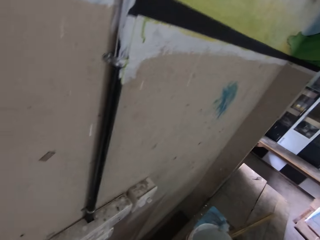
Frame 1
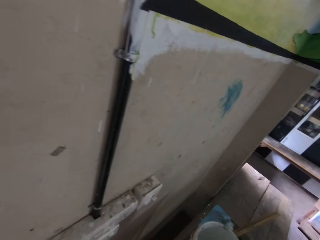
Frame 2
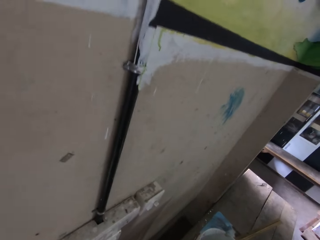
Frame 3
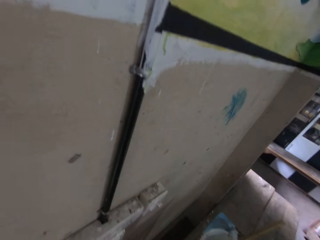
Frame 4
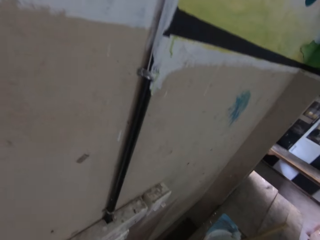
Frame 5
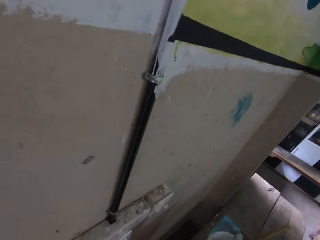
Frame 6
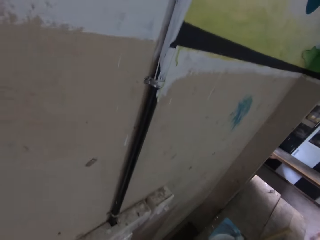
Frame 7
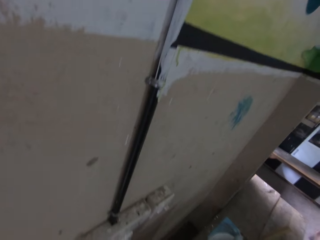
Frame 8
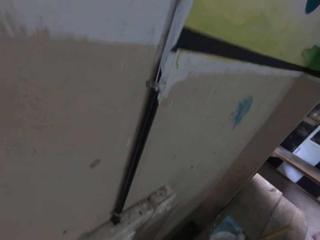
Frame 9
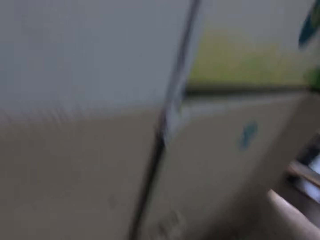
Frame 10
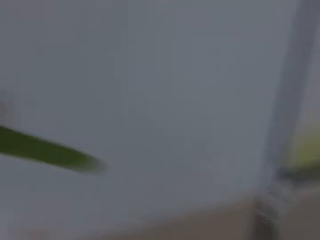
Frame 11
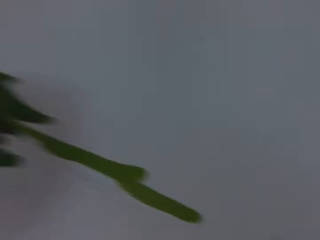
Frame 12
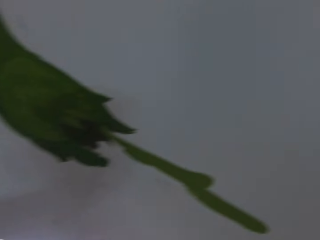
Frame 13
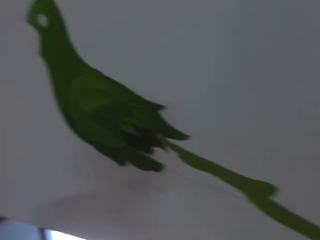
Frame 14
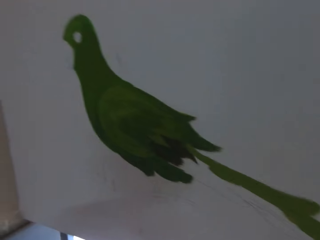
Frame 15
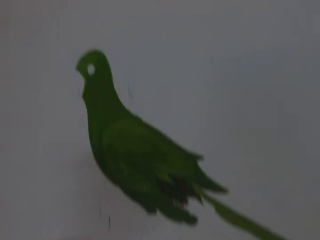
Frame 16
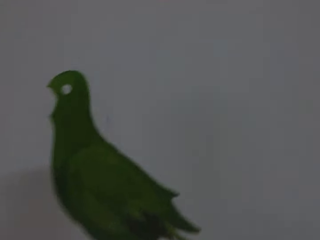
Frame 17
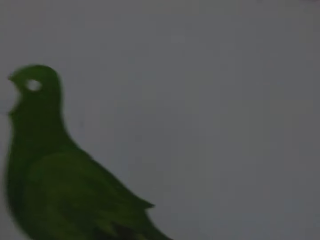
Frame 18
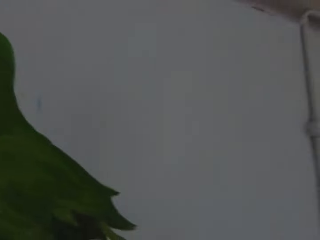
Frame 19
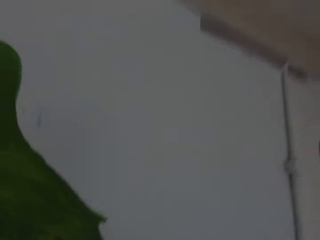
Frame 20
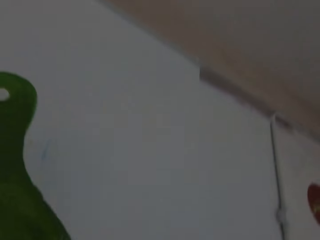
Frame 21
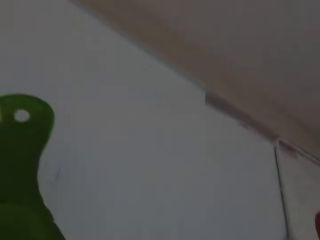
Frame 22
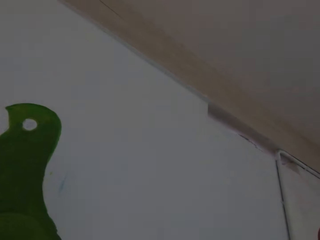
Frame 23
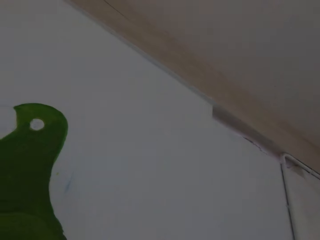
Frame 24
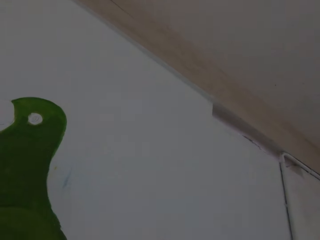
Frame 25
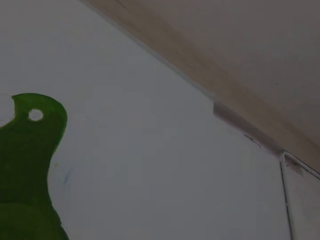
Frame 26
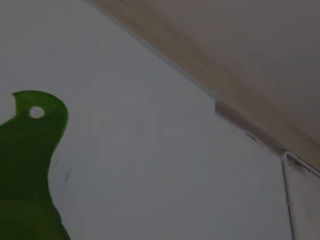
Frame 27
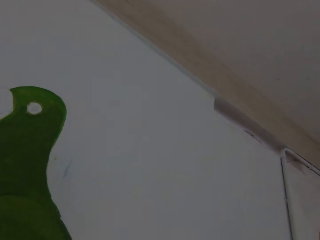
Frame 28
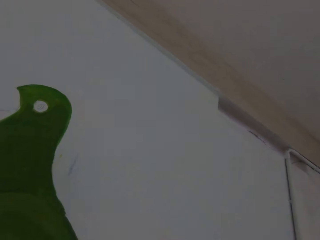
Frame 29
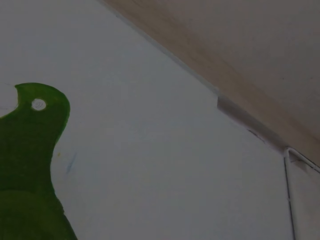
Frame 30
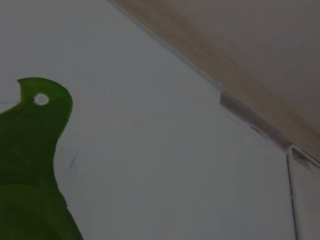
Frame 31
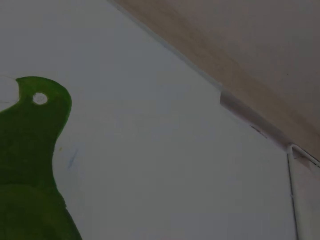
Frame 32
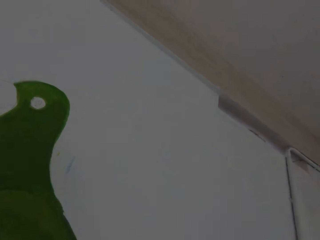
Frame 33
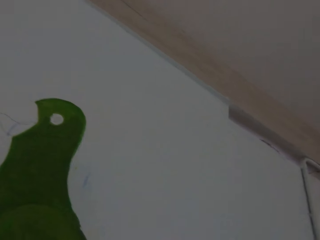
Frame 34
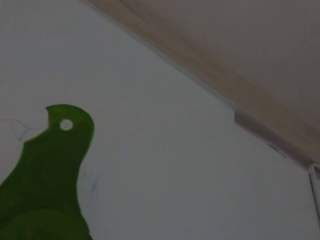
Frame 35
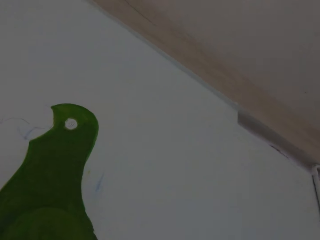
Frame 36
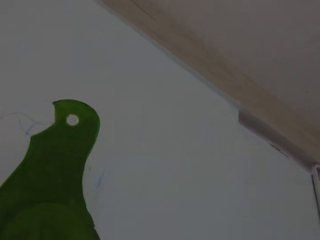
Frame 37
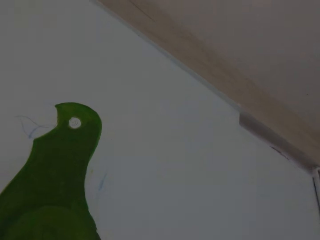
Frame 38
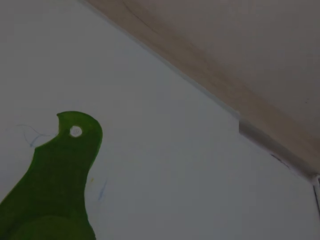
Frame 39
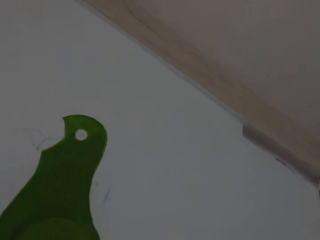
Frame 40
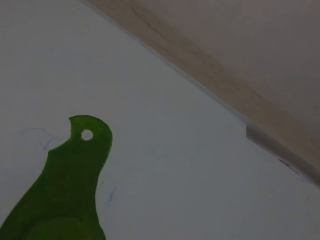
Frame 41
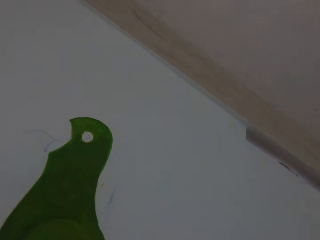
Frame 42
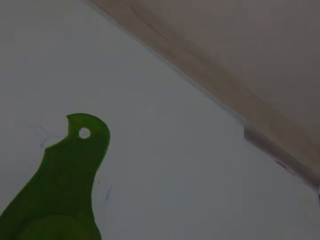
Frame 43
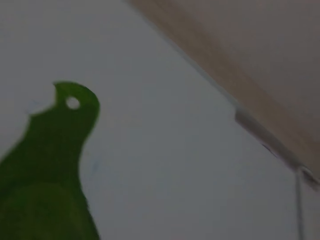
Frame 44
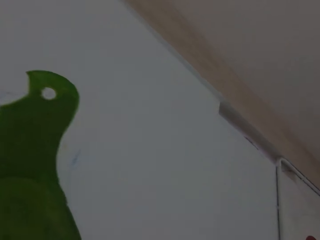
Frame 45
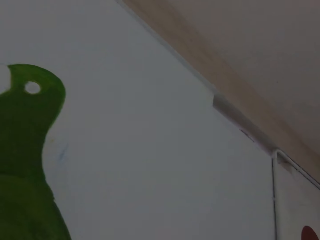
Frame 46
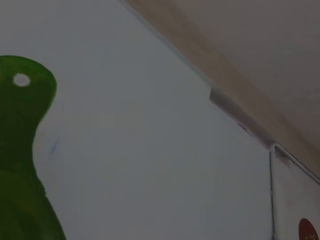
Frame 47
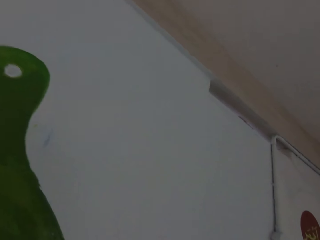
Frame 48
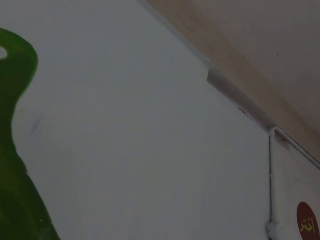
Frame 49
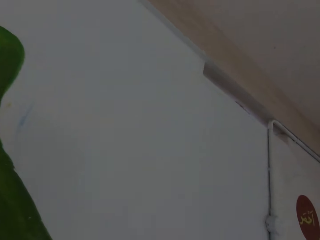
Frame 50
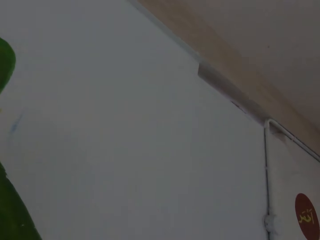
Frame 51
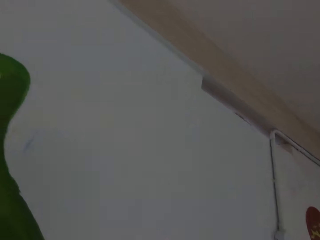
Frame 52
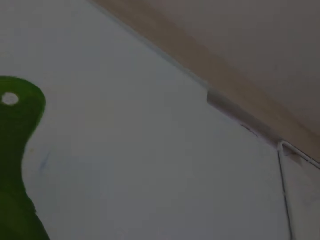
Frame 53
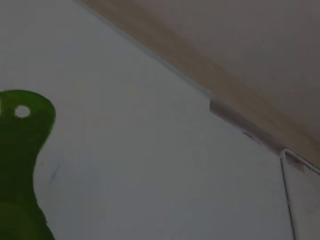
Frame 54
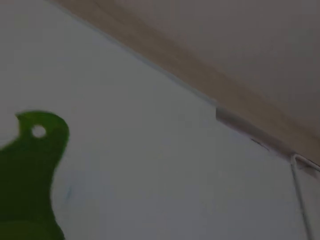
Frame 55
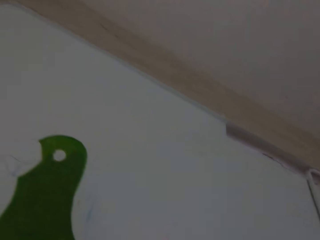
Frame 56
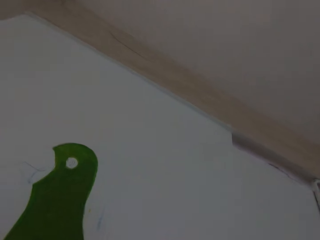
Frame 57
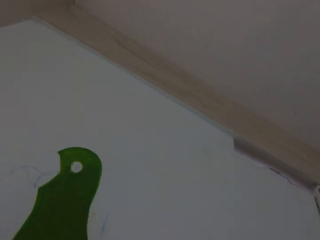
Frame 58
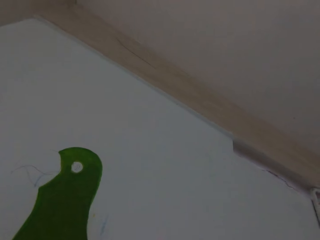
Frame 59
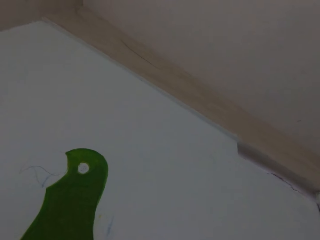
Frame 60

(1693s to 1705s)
The camera wearer paints the wall with the paintbrush in his right hand.

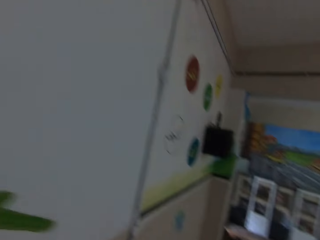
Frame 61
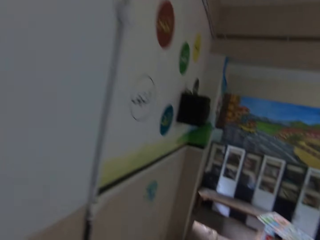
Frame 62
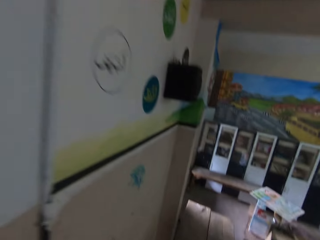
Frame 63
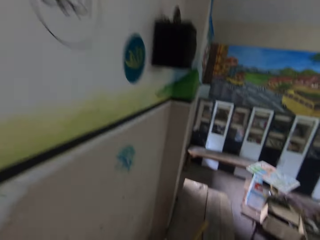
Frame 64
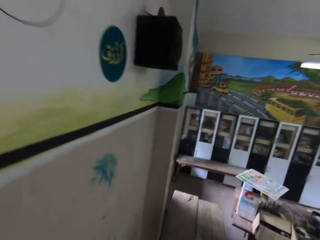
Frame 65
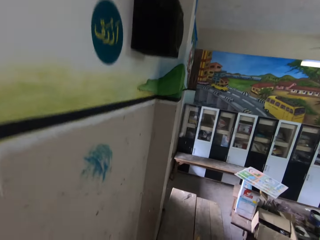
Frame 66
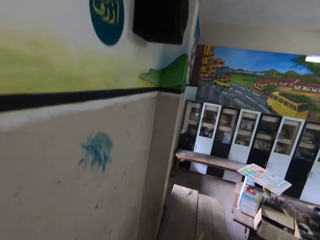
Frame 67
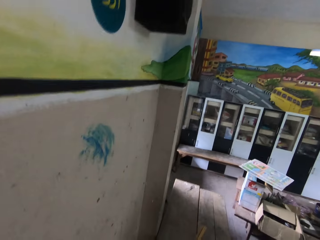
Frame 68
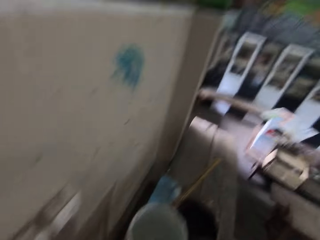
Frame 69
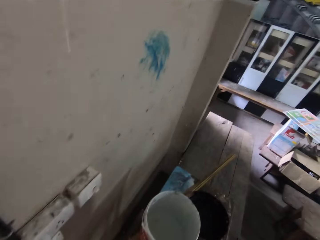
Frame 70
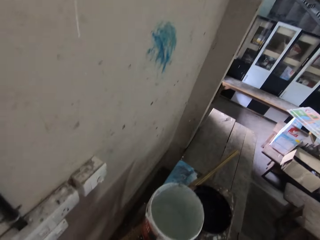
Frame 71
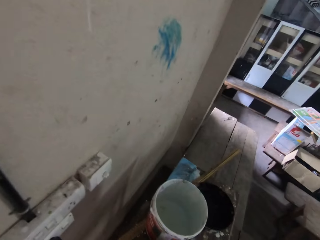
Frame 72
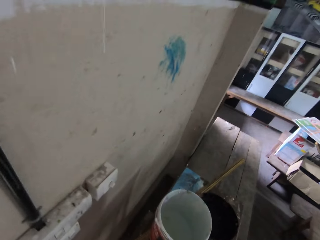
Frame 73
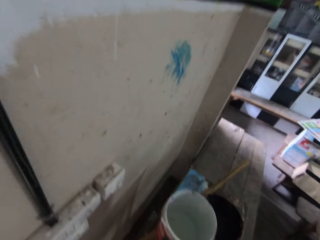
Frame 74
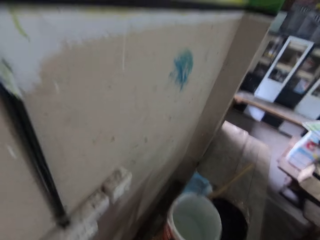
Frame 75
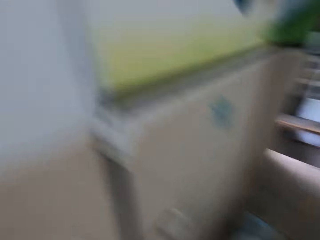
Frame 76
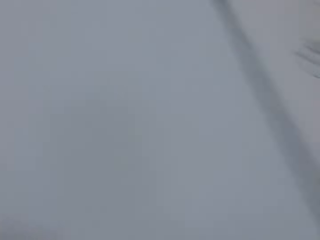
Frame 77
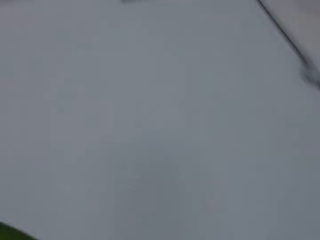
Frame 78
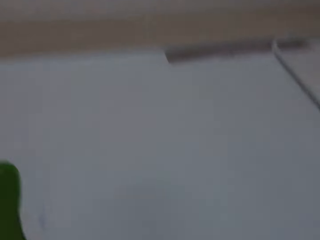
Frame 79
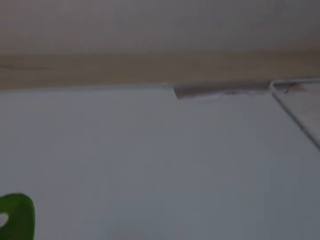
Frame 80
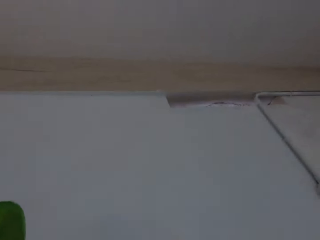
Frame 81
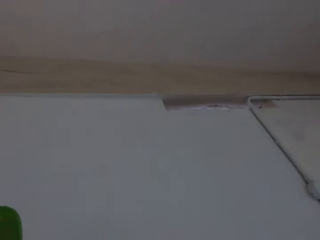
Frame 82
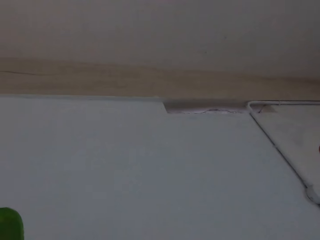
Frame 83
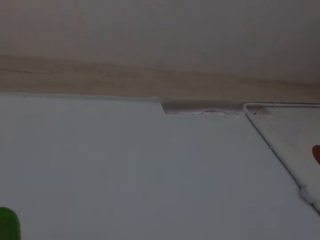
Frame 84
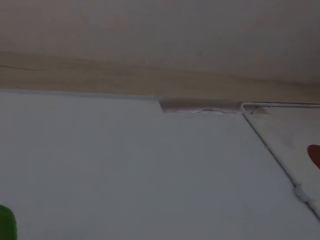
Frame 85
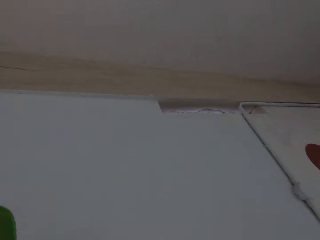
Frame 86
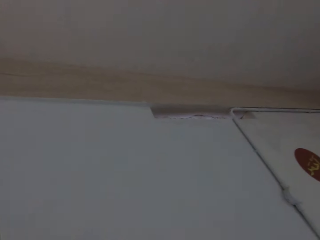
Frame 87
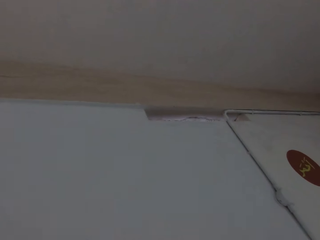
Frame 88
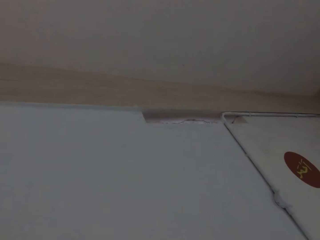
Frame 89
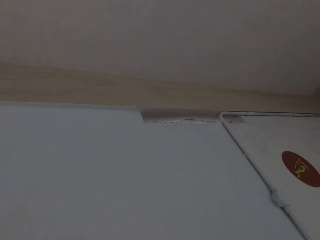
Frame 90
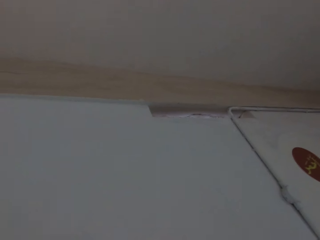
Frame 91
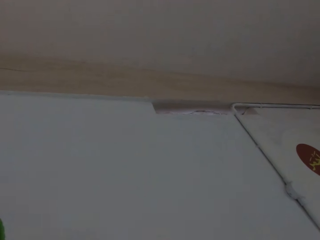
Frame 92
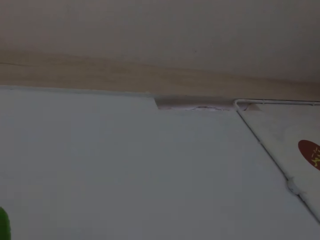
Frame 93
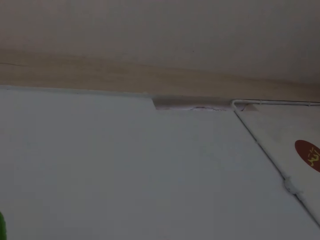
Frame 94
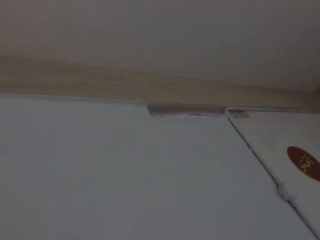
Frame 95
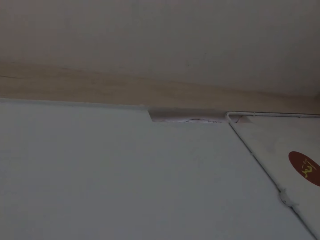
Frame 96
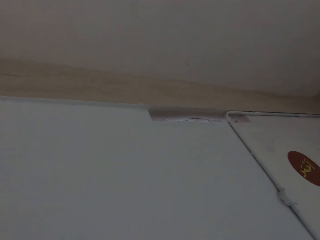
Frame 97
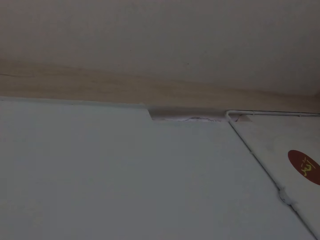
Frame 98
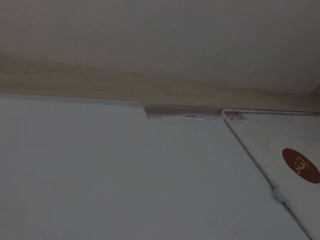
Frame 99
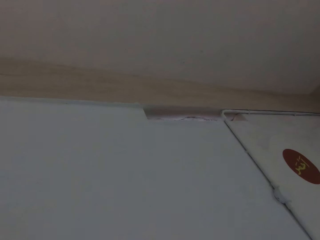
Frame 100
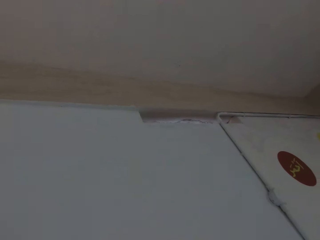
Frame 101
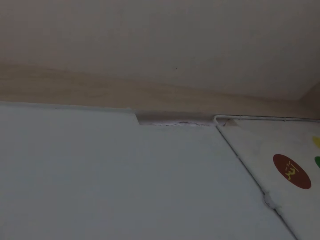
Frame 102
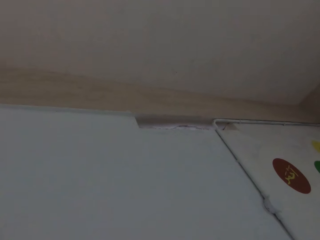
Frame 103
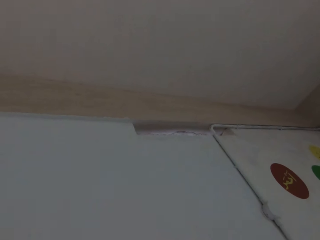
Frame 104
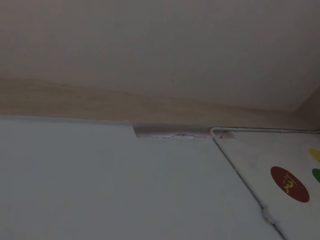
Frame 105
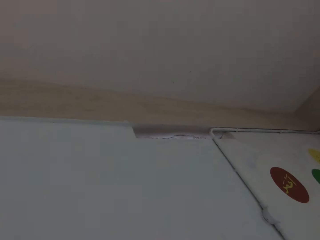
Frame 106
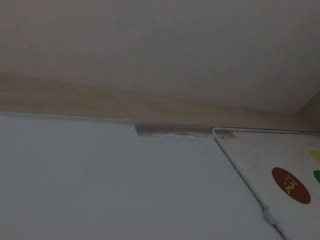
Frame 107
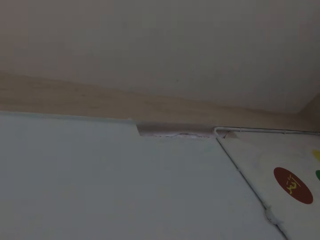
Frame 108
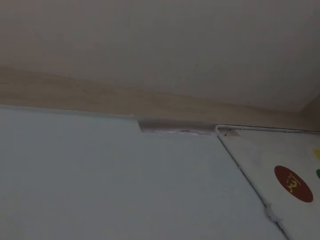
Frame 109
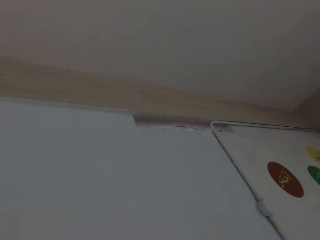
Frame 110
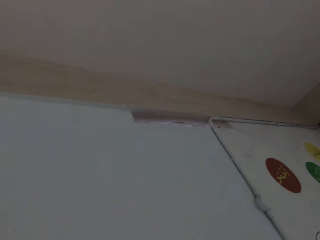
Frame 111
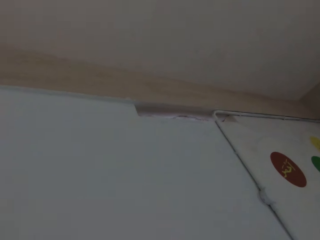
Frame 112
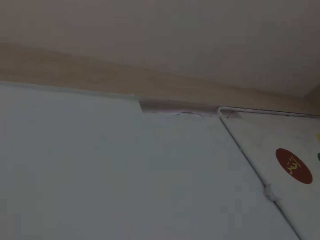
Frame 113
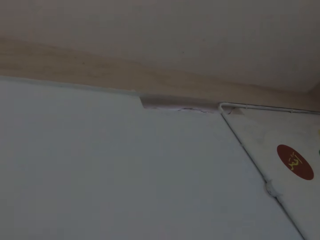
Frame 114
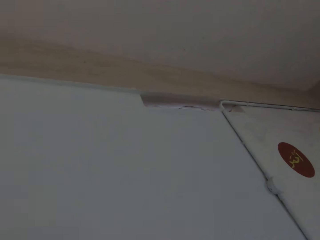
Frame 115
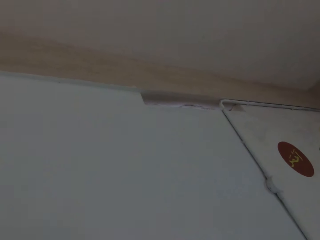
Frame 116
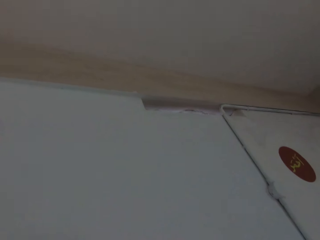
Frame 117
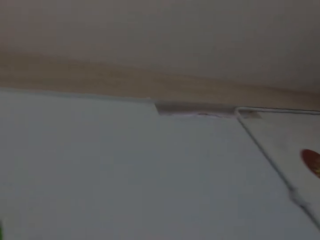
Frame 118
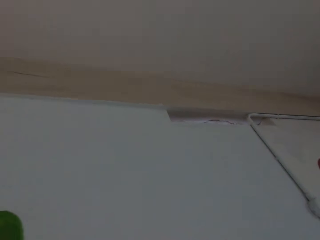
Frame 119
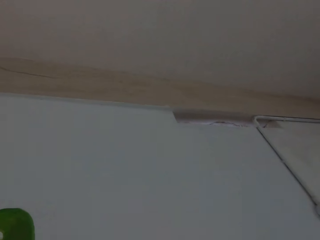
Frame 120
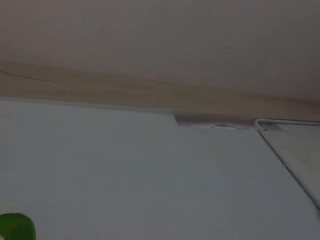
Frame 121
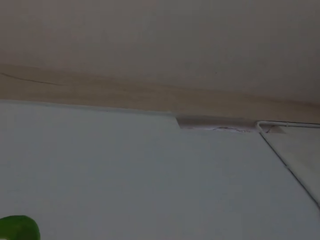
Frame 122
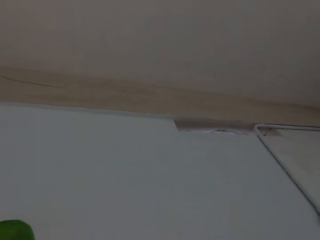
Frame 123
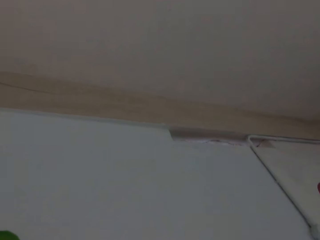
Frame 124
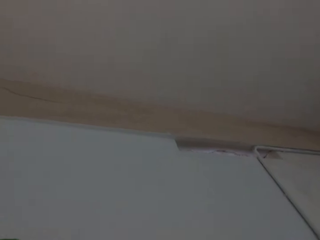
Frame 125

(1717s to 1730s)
The camera wearer loads paint on the paintbrush in his right hand from the paint bucket. He does something. He paints the wall with the paintbrush in his right hand.
